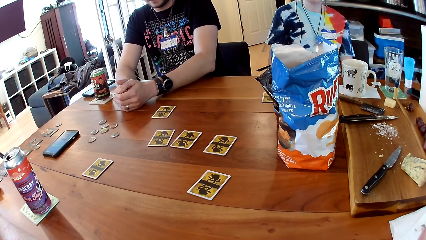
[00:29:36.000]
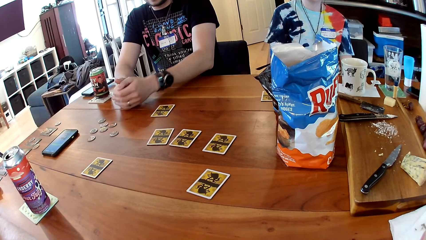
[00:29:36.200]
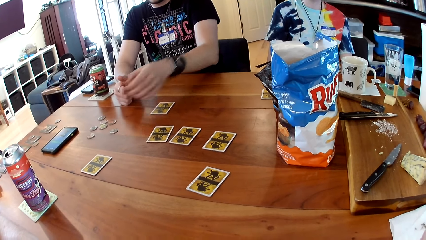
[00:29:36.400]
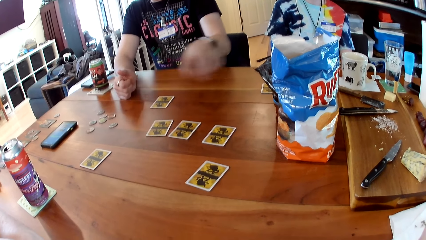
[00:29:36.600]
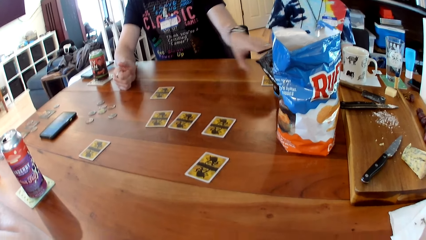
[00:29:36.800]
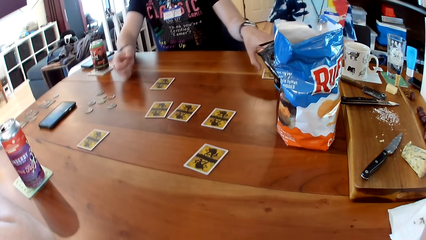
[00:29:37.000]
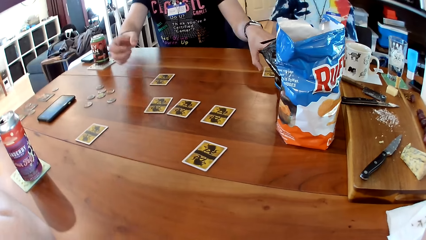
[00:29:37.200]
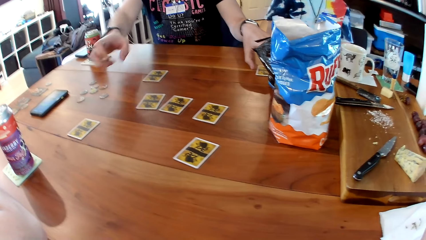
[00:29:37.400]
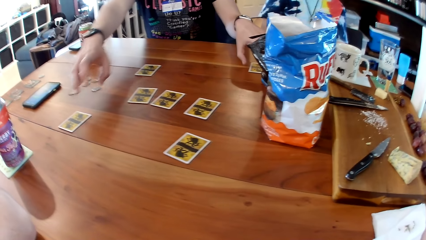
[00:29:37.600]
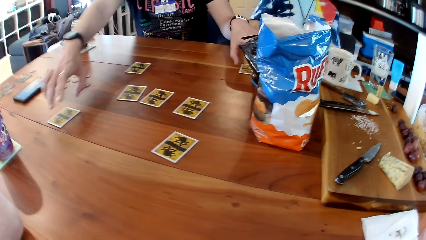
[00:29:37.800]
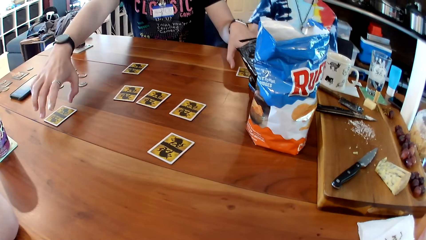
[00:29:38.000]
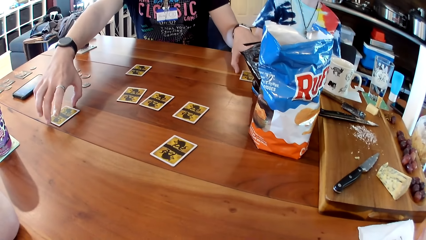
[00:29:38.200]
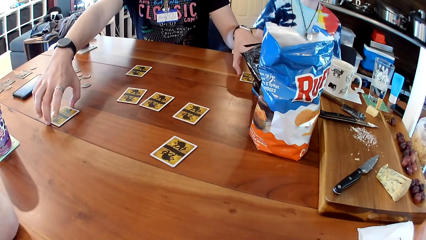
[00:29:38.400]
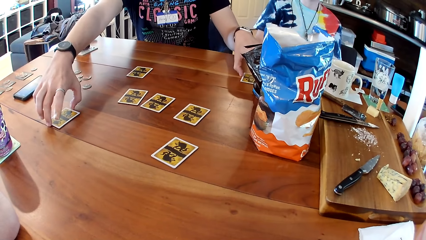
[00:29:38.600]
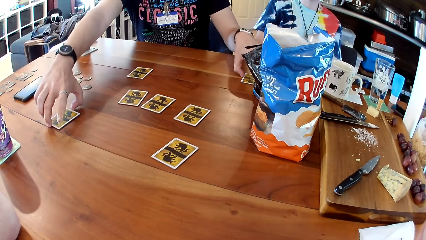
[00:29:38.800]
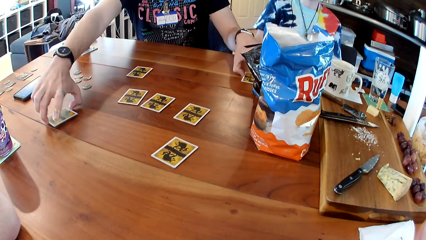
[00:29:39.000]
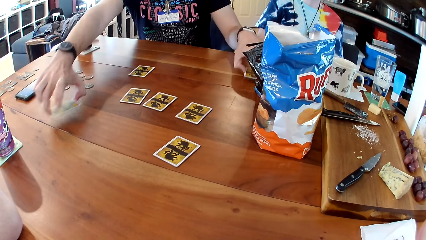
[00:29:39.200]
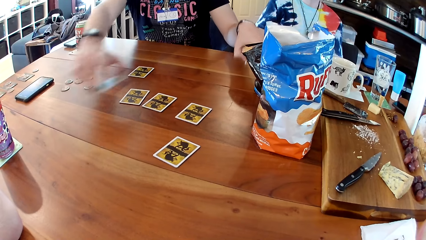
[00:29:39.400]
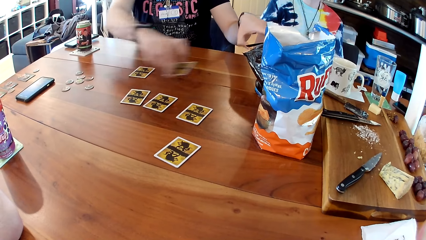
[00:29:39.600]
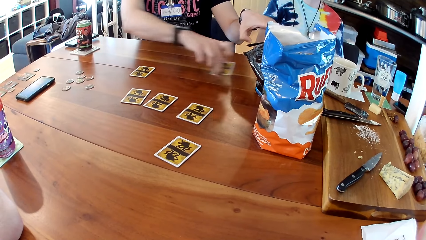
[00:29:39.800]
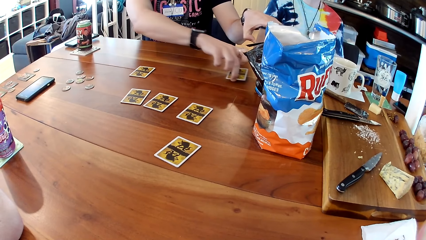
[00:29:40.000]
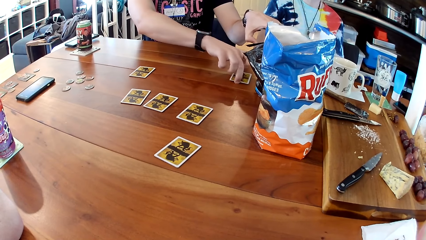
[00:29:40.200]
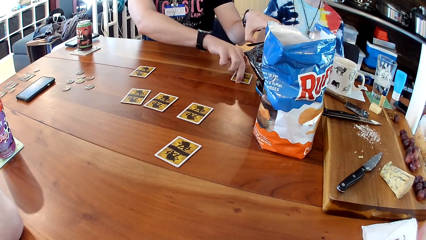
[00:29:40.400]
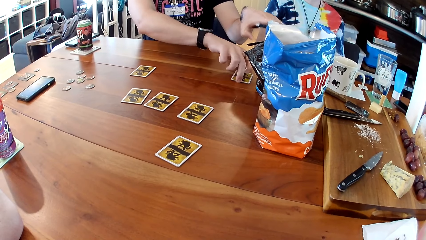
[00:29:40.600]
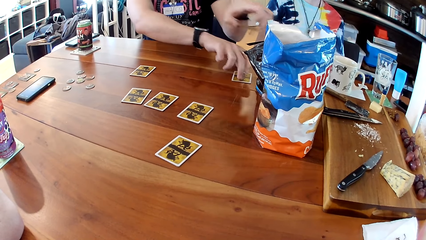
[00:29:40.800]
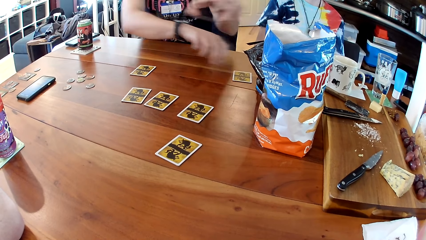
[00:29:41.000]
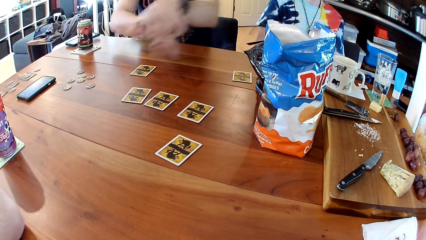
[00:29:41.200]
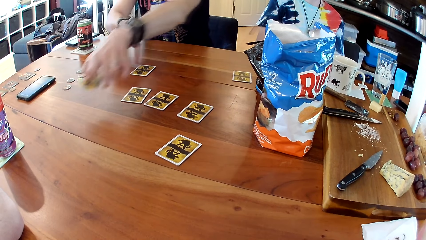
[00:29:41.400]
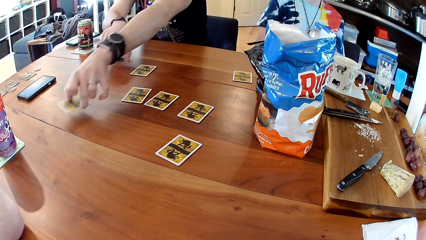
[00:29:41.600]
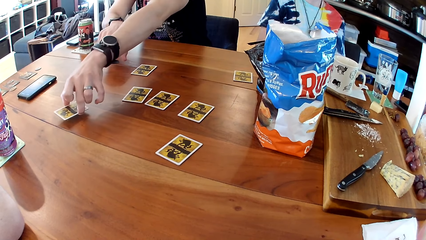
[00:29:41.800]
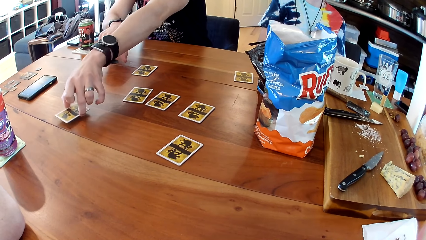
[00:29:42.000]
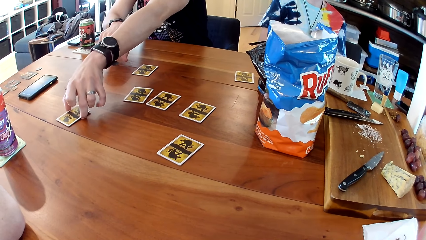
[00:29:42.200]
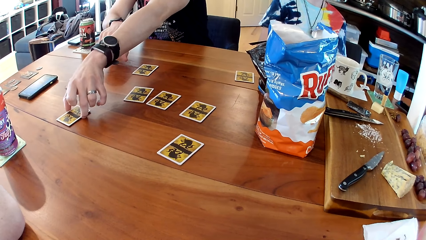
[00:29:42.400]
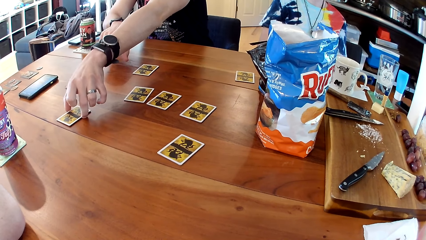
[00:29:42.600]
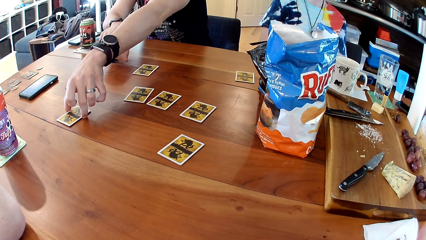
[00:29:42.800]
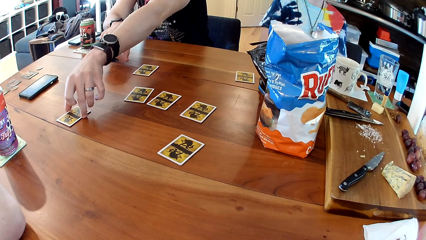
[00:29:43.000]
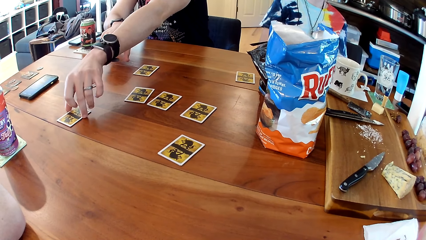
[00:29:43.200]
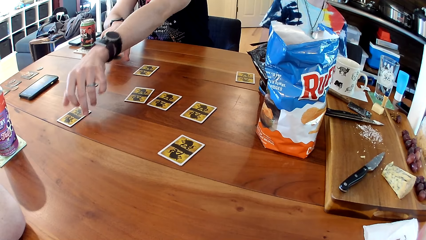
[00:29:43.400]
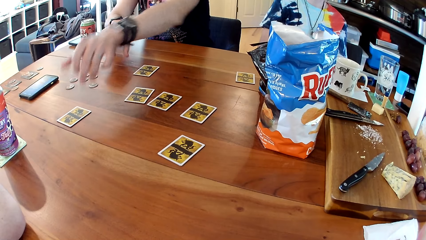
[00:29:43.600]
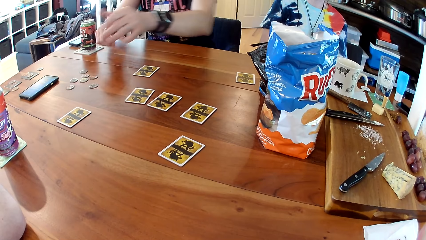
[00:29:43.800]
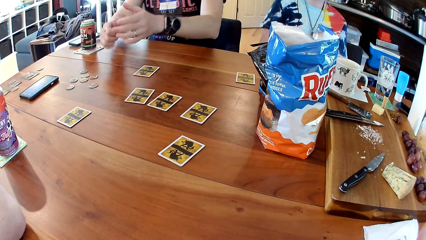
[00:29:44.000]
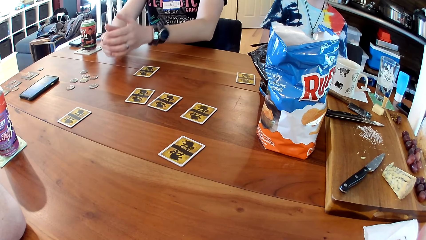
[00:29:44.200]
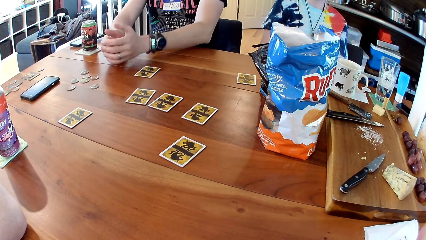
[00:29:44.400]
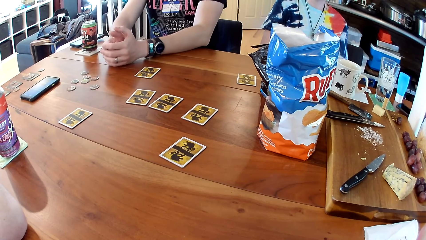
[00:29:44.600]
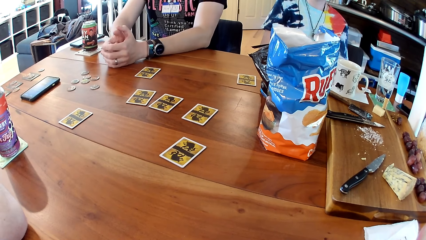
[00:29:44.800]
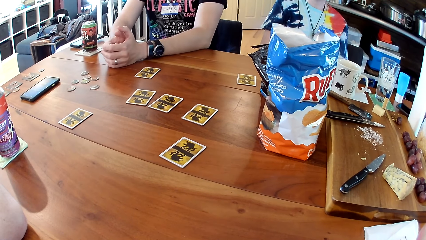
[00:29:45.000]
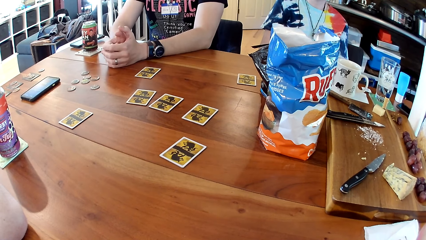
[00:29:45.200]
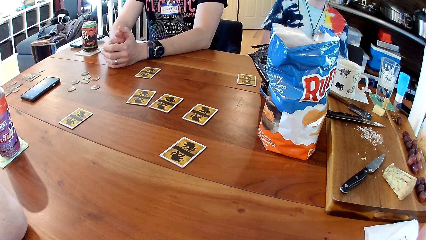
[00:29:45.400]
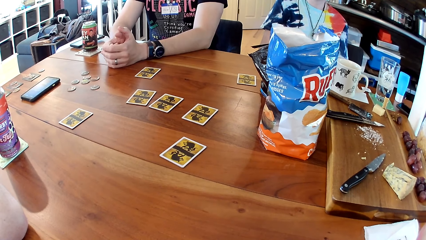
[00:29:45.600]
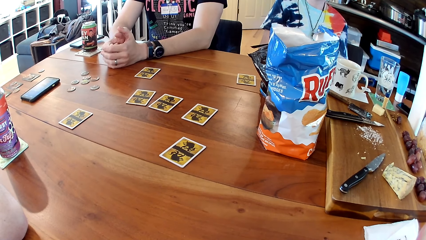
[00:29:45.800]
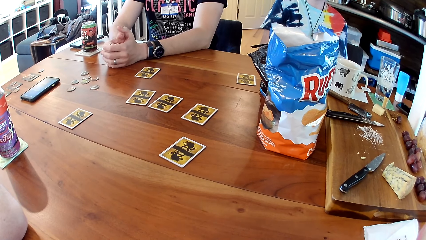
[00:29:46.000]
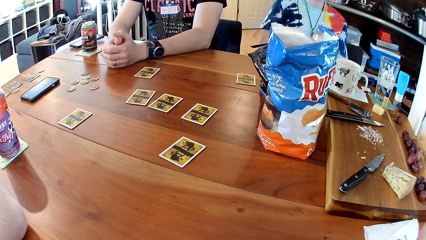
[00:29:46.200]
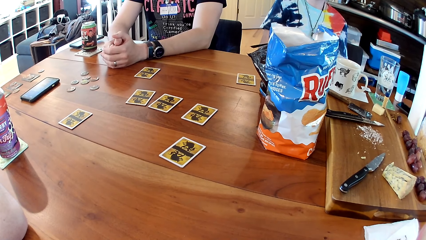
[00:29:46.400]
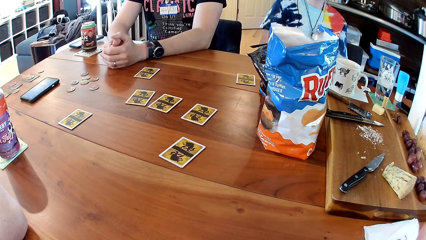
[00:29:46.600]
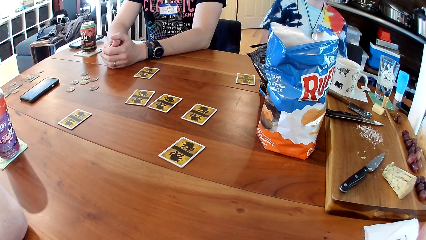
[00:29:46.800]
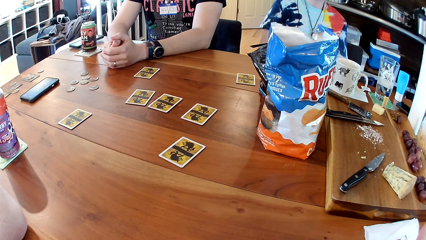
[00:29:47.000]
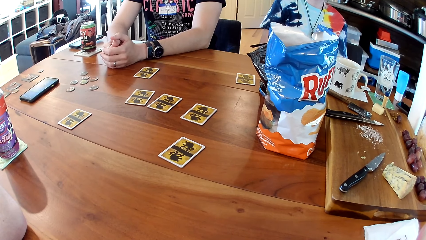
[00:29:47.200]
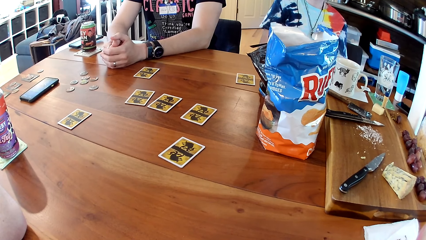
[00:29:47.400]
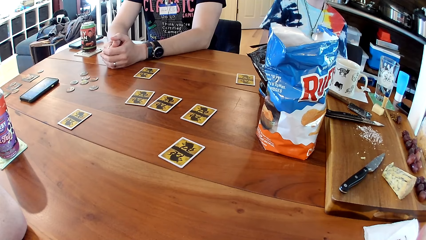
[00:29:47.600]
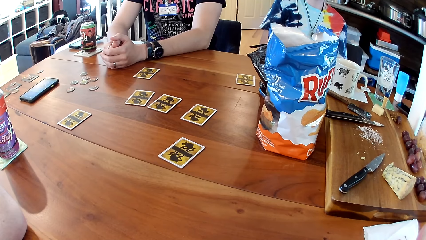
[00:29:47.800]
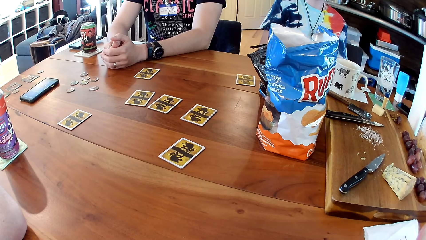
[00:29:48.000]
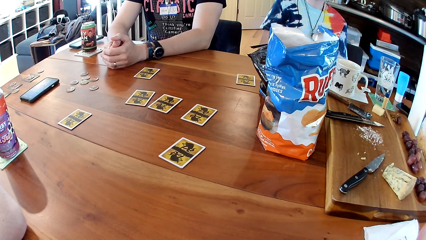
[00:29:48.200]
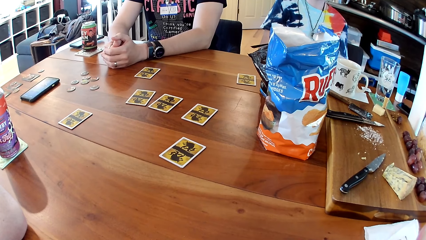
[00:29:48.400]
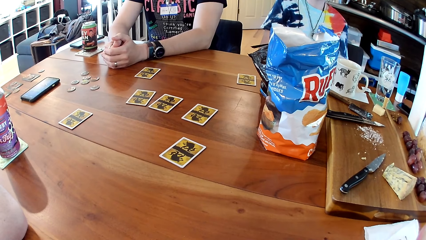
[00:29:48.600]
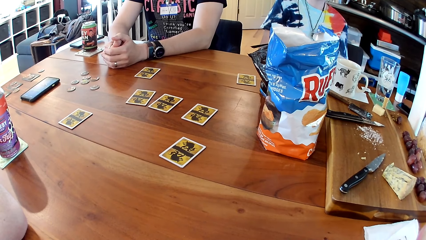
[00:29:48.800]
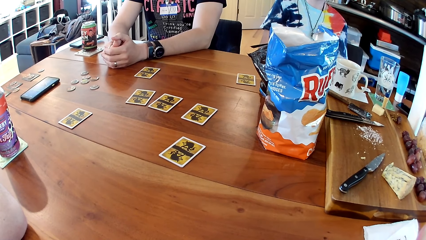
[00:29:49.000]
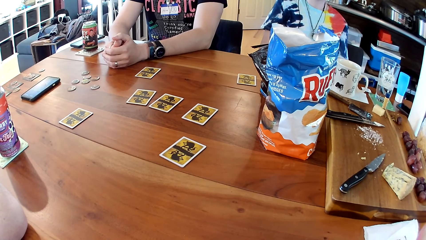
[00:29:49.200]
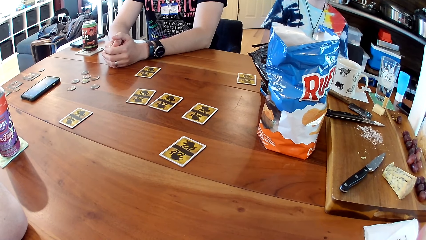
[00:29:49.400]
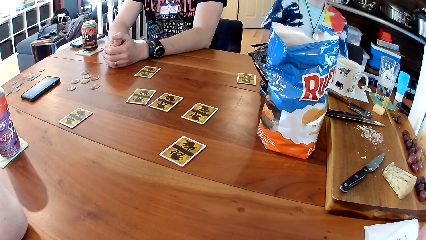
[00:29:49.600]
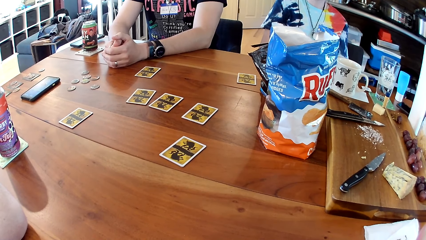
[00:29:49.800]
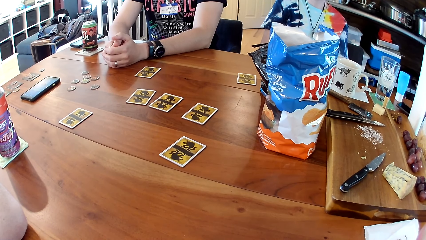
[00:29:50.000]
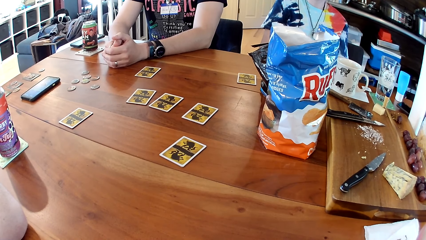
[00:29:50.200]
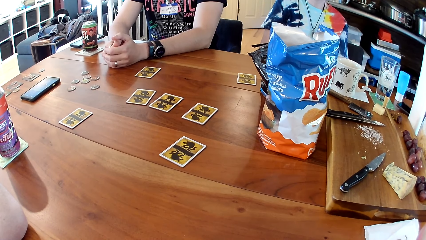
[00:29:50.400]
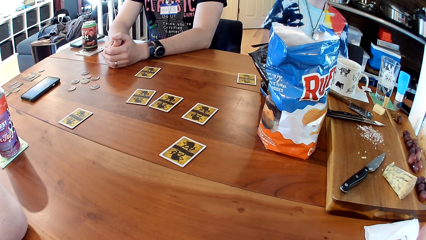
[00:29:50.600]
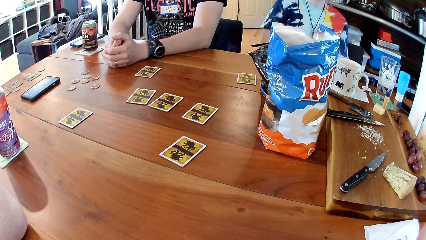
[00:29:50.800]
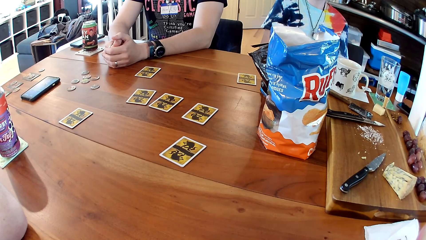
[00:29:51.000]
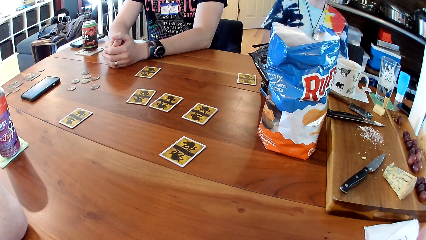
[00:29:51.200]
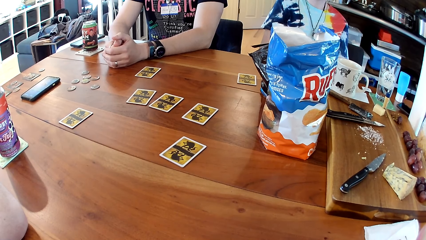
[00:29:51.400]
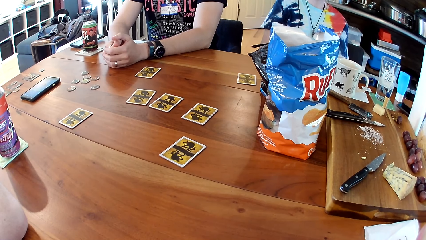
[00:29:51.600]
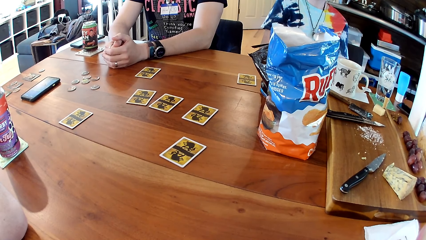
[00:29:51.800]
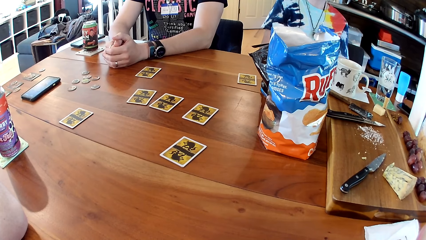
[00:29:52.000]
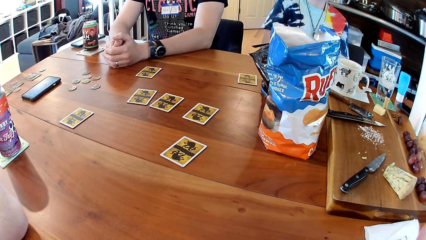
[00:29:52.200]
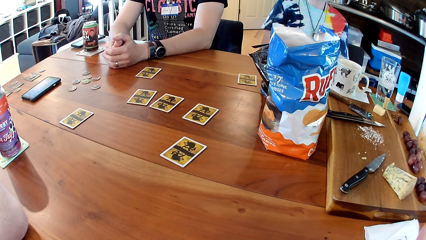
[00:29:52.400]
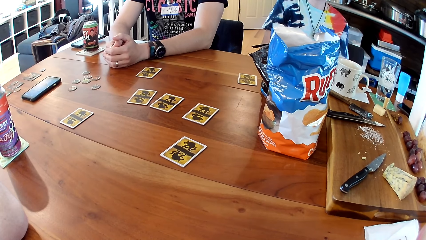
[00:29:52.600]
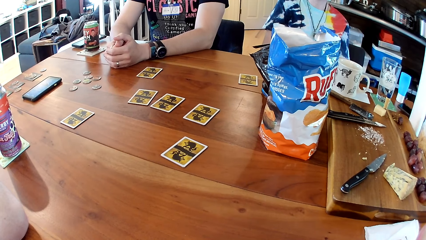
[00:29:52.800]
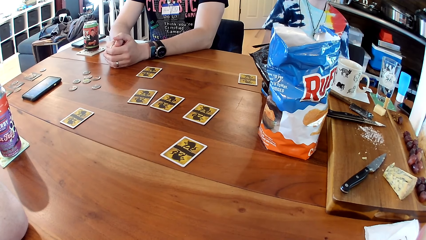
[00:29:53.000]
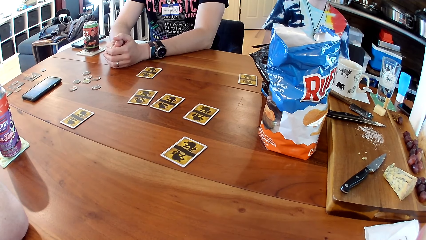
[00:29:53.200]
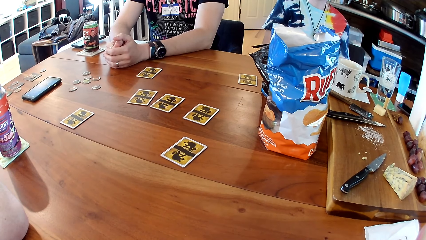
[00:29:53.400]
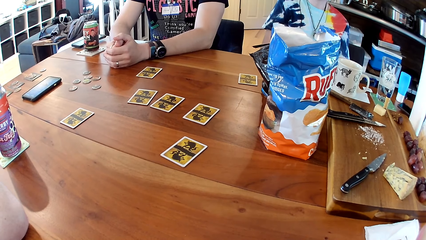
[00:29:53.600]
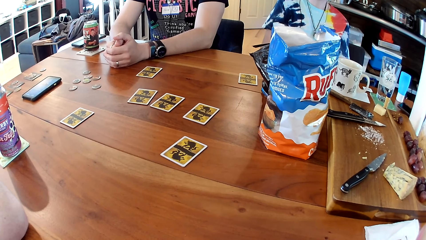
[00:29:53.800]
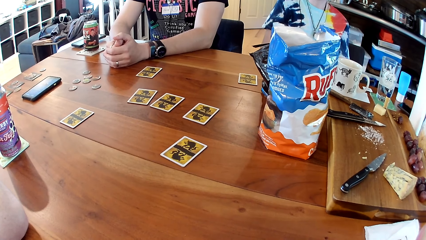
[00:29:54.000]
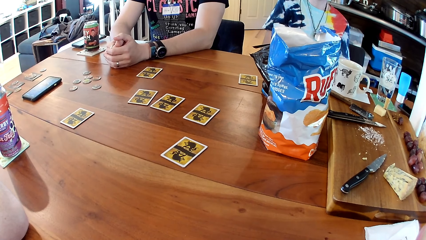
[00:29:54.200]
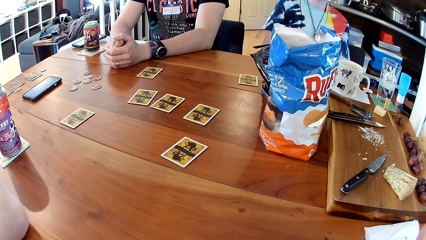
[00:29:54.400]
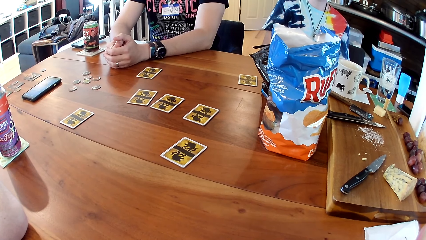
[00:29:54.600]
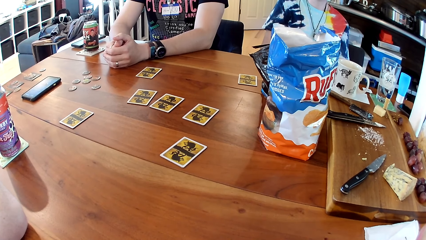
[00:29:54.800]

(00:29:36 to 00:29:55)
The man picks the card from the table with his right hand. He picks the card from the table with his left hand. He drops the card on the table with his right hand. He drops the card on the table with his left hand.
